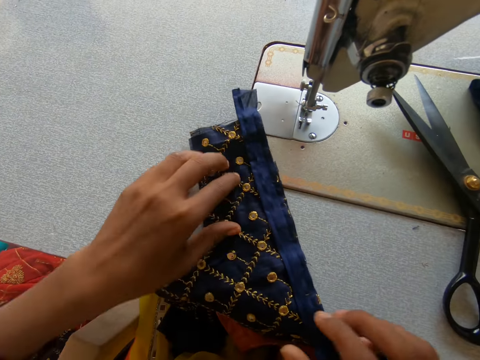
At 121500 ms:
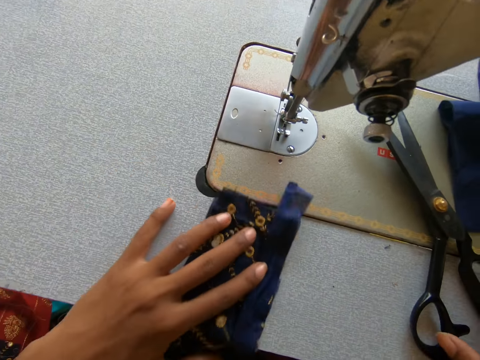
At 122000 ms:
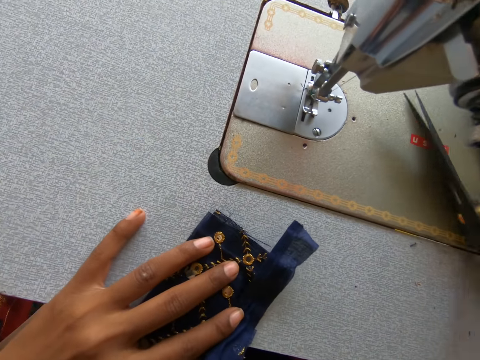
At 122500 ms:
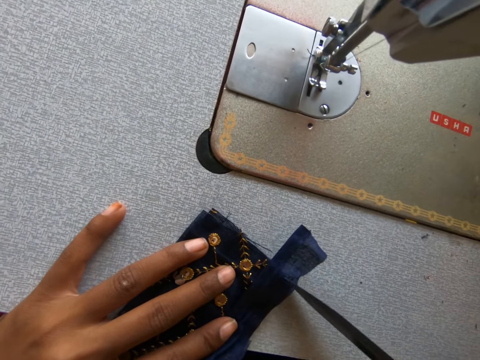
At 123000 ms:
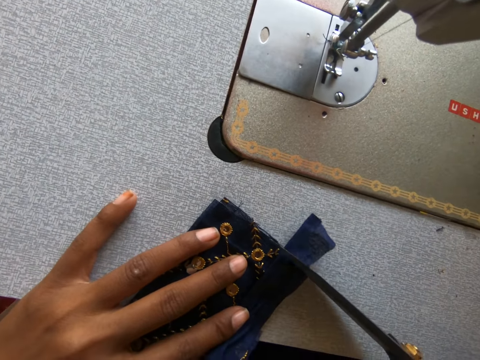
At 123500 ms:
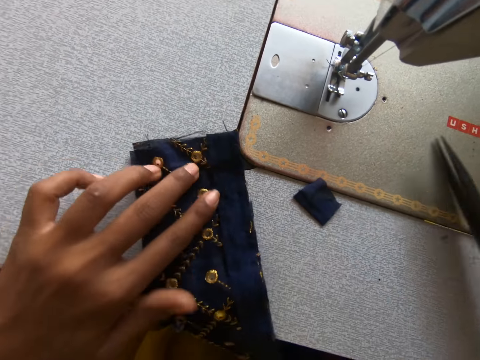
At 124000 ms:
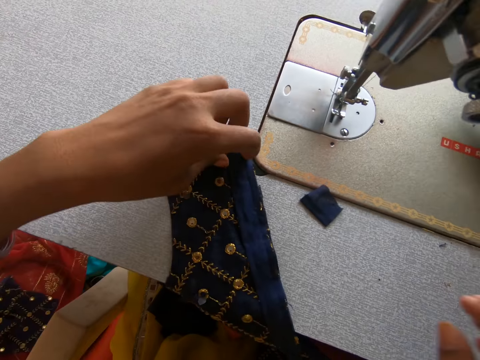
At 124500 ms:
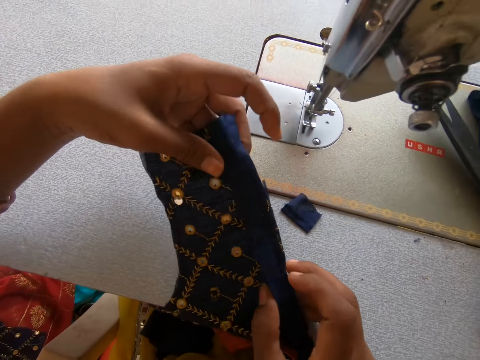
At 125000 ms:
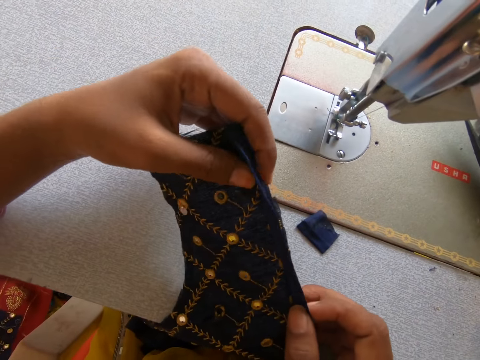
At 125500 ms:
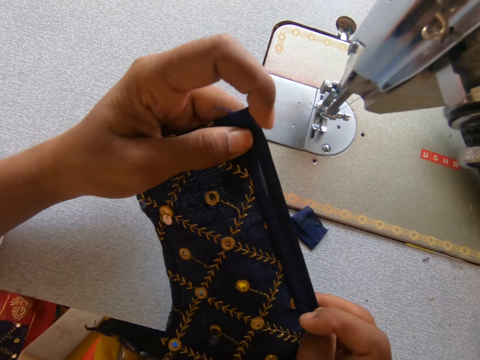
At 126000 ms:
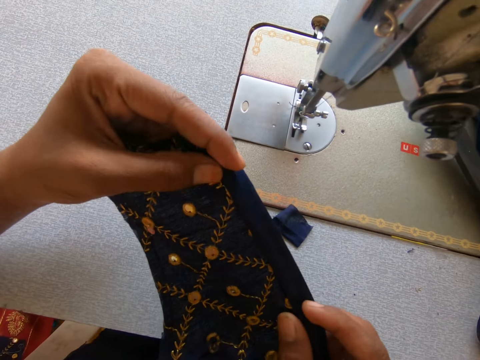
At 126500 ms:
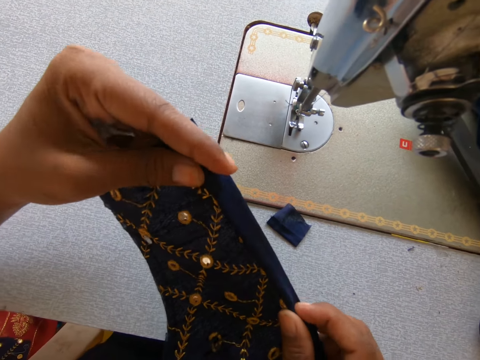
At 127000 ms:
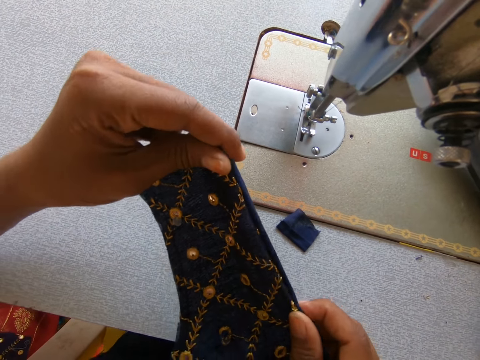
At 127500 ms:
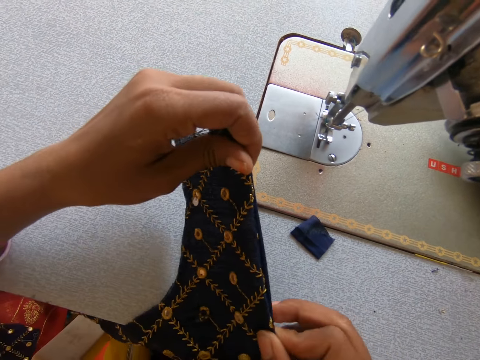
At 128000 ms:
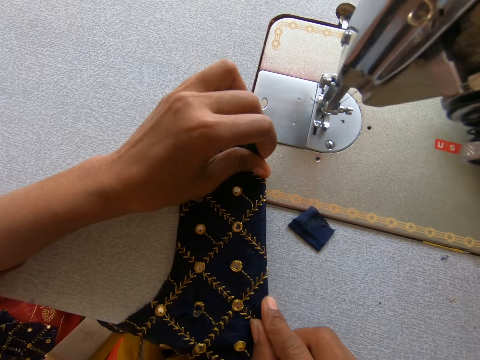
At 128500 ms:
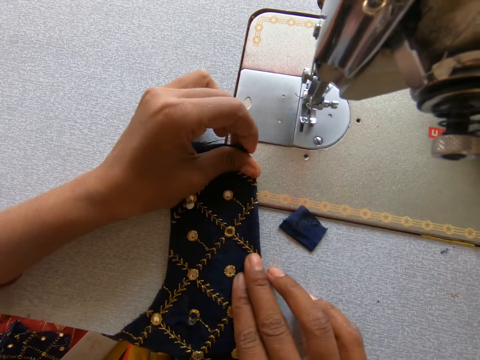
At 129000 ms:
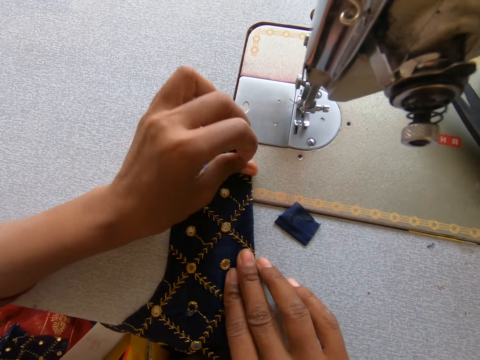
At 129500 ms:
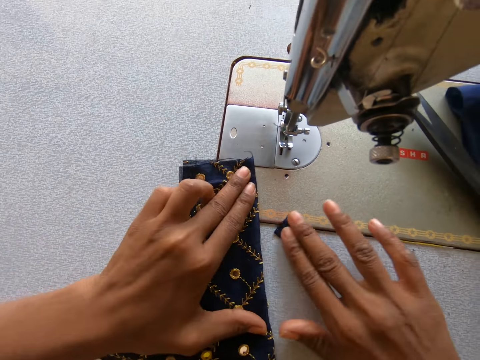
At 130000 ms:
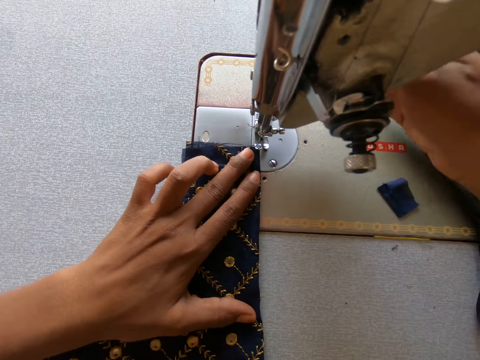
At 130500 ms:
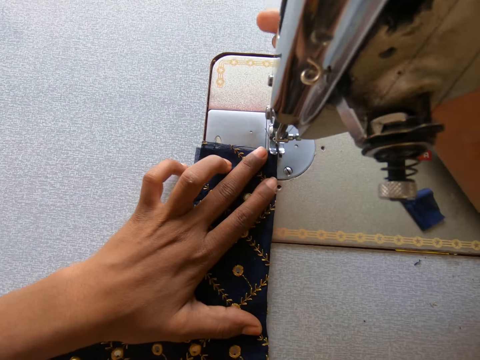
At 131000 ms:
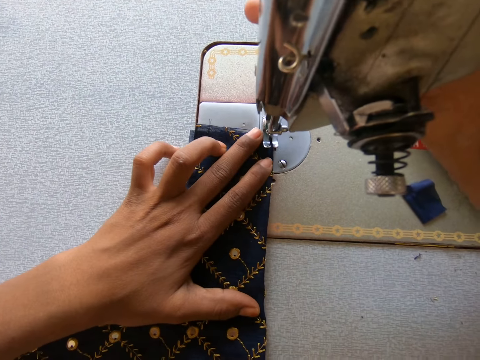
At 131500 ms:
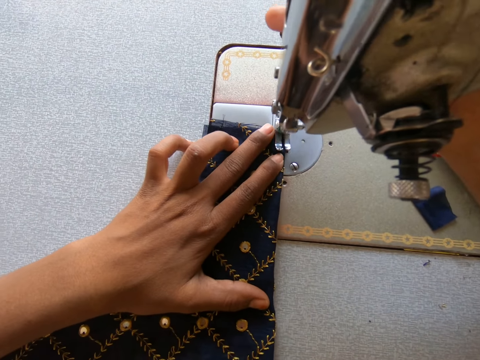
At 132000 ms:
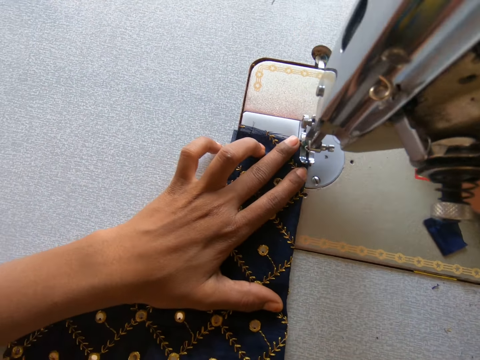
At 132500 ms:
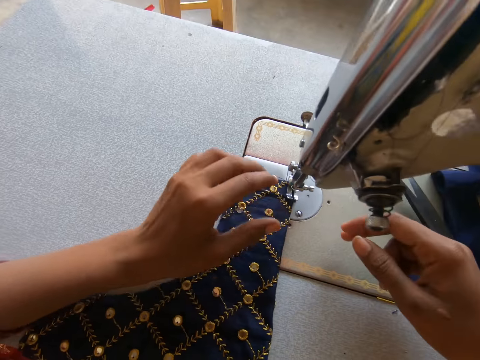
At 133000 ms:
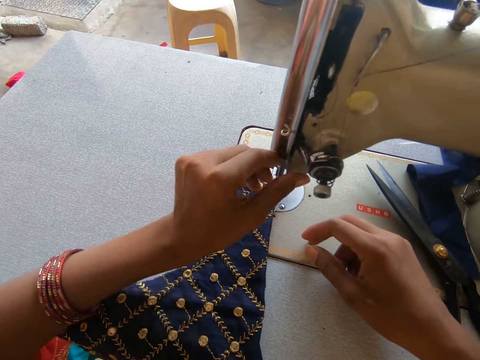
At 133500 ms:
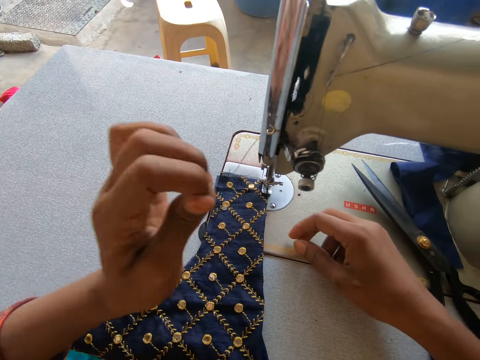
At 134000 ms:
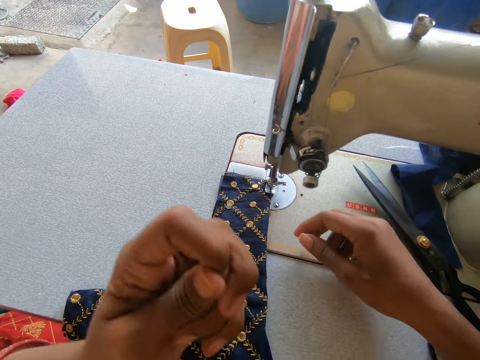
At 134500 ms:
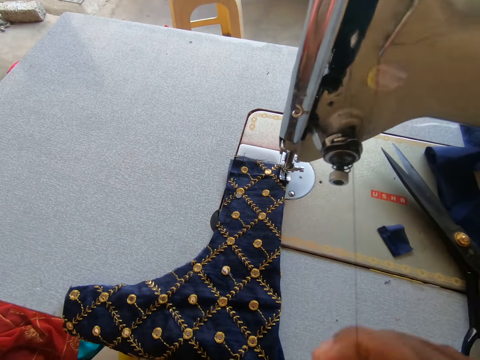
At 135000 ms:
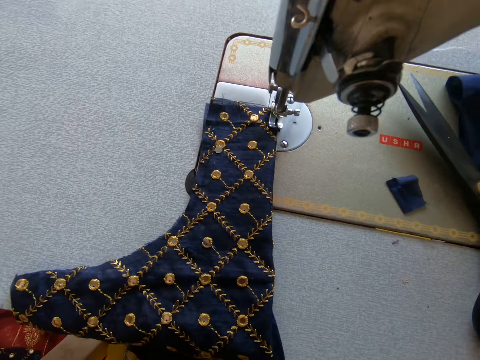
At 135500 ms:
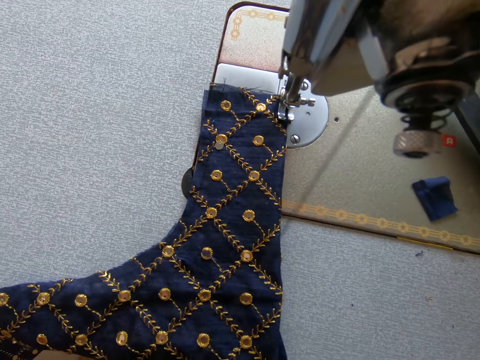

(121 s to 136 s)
The camera wearer moves the cloth slightly. They pick the scissors, cut the cloth with the scissors, and put the scissors down. They hold the cloth. They fold the cloth. They hold the cloth. They pull the presser bar lifter upwards. They sew the cloth. They pull the presser bar lifter downwards. They hold a thread. They adjust the thread. They pull the thread.

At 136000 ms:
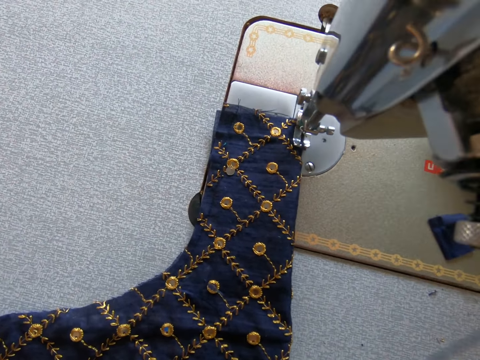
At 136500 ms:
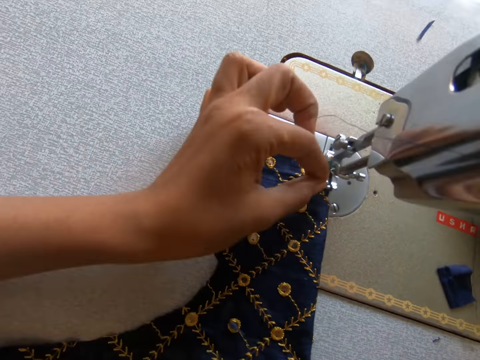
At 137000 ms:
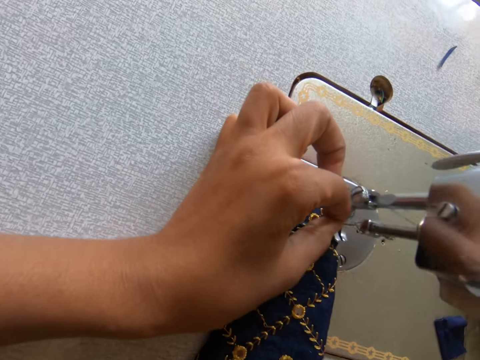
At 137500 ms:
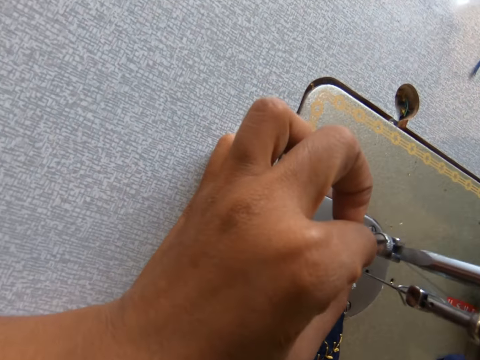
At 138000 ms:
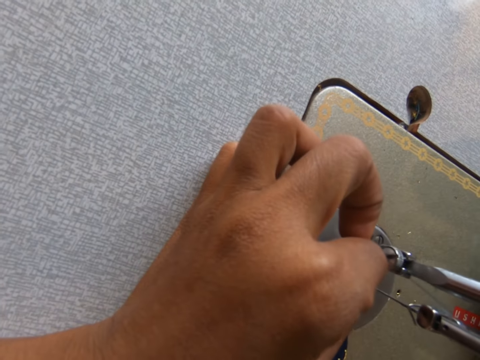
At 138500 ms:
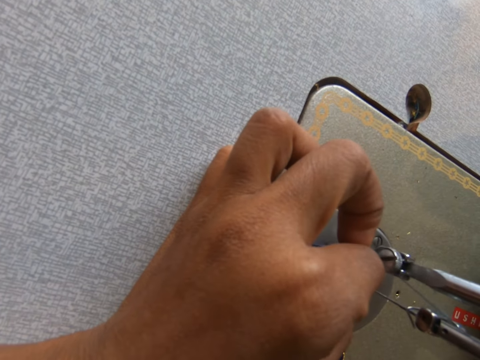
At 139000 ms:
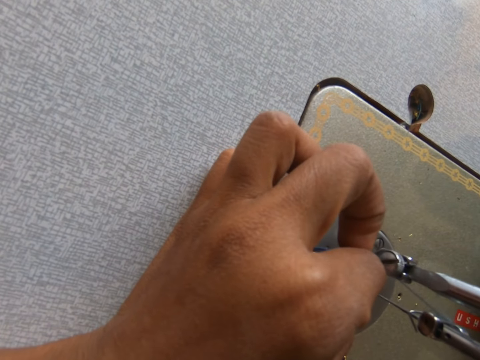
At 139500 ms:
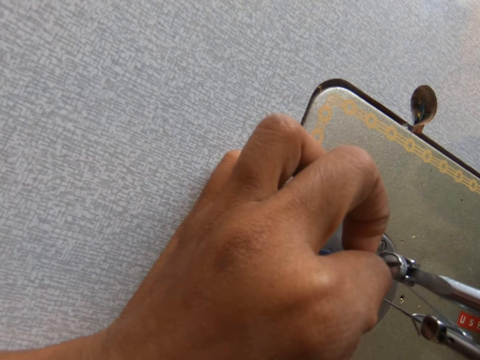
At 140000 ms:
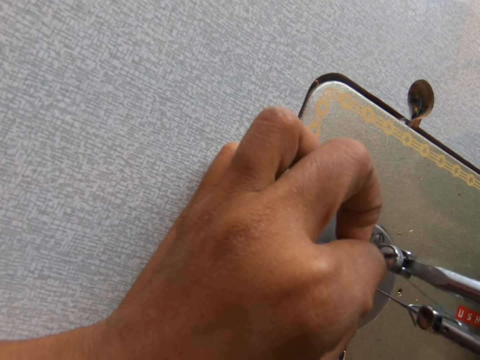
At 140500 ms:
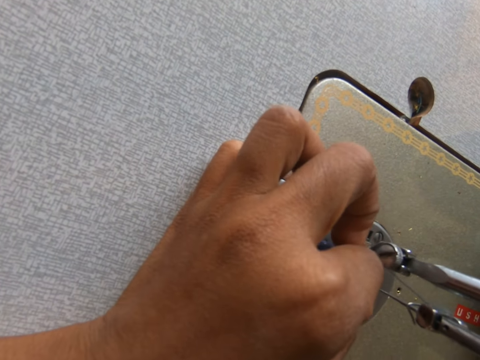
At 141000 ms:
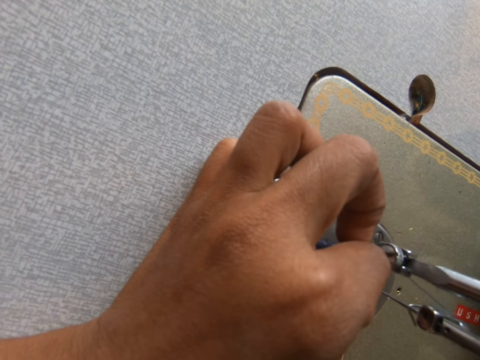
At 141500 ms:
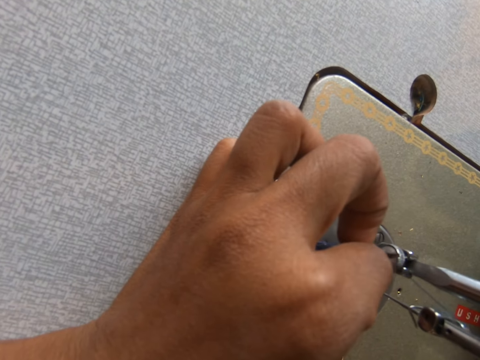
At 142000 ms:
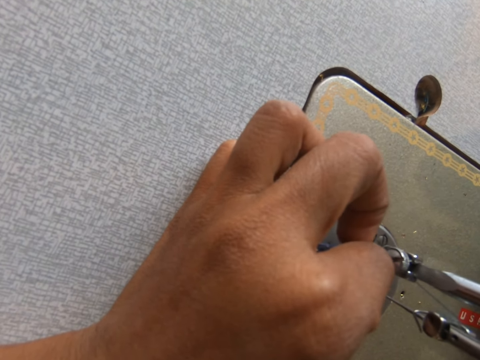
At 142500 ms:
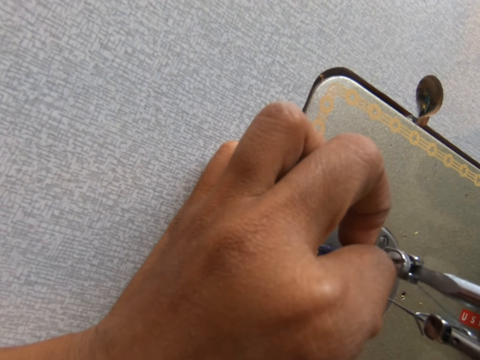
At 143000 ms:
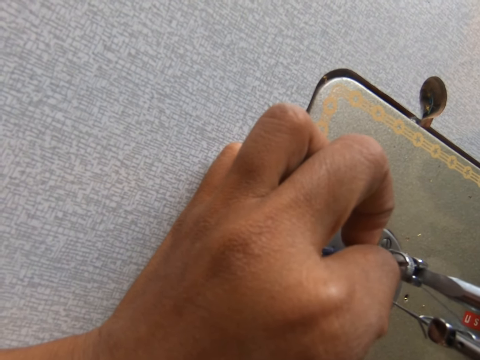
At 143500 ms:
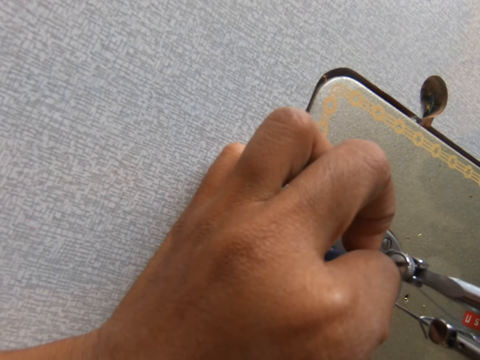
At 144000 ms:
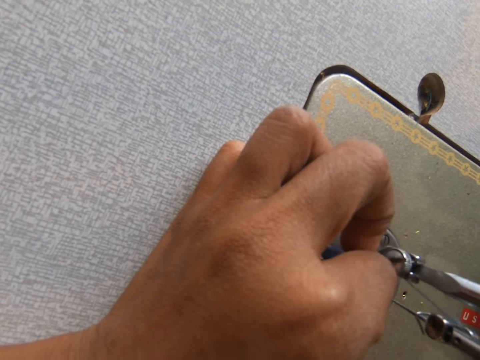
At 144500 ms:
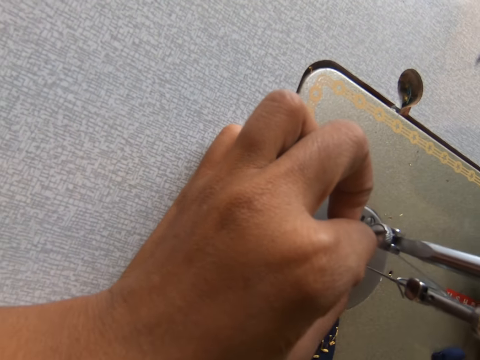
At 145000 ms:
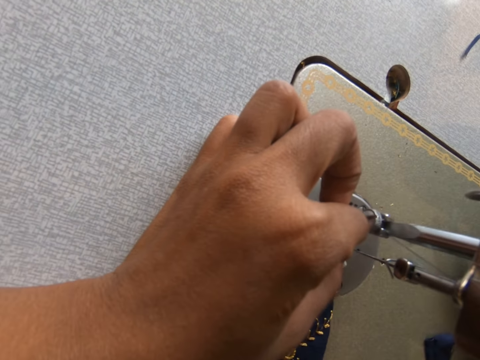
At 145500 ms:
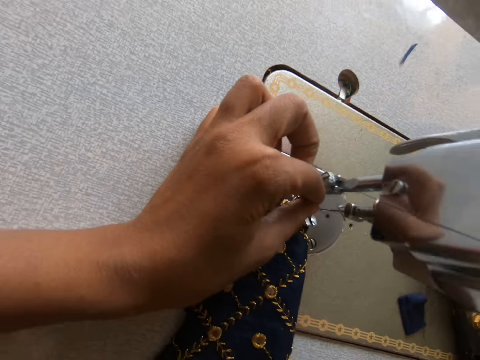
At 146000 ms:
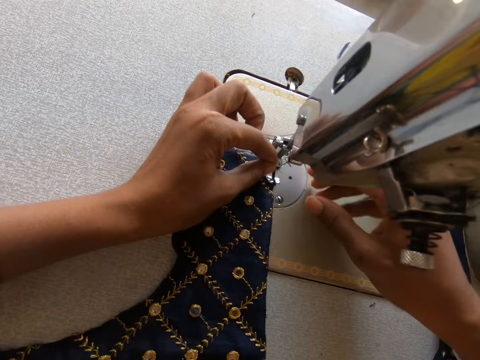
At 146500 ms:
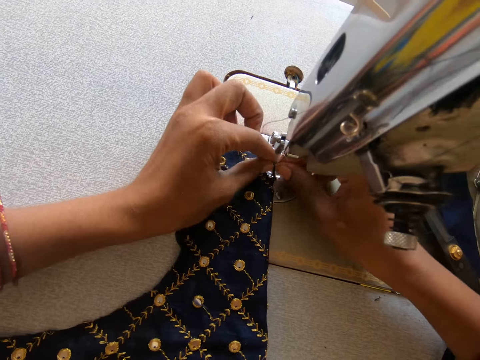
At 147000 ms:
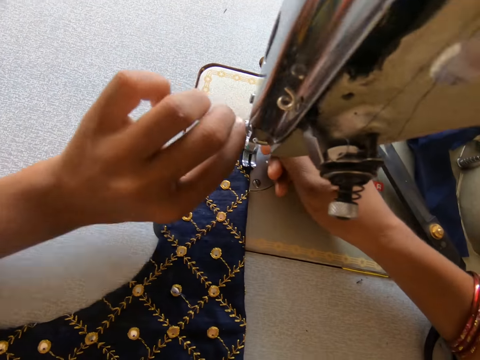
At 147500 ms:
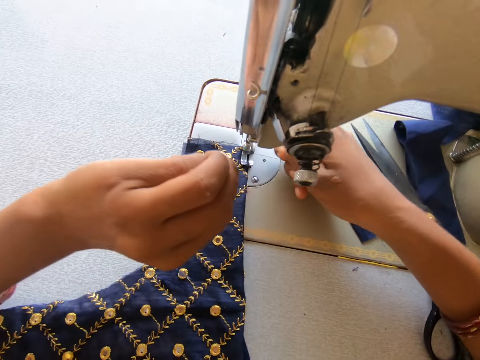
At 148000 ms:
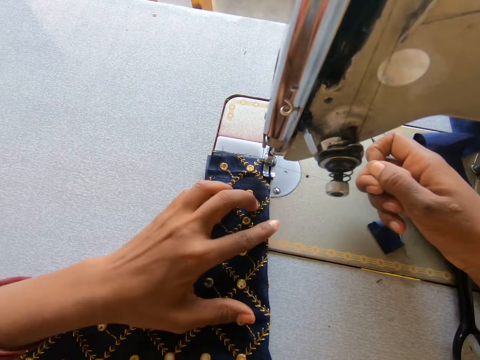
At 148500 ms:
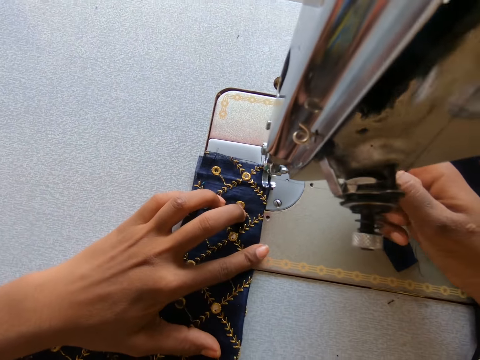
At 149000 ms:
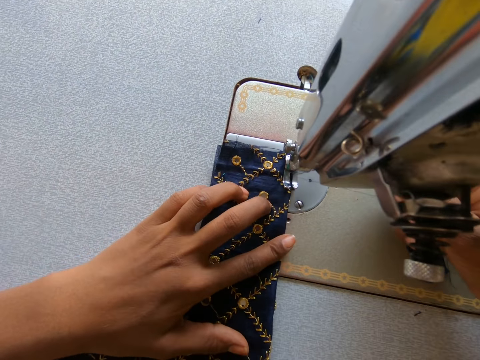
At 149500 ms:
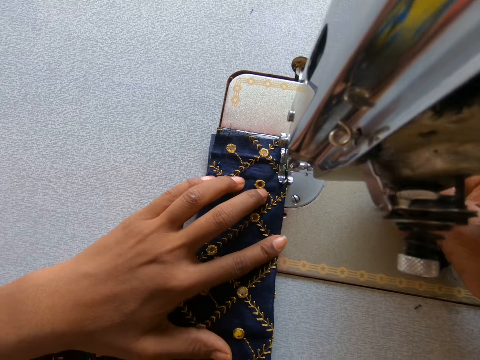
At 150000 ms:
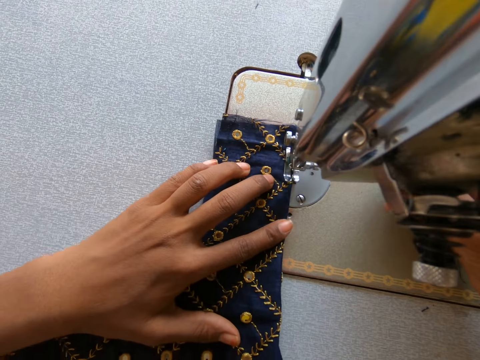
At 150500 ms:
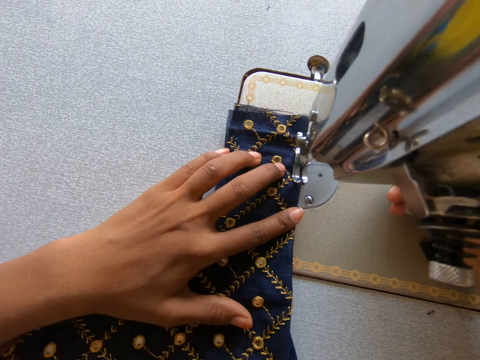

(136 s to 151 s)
The camera wearer inserts the thread in the needle. They pull the thread. They sew the cloth.
